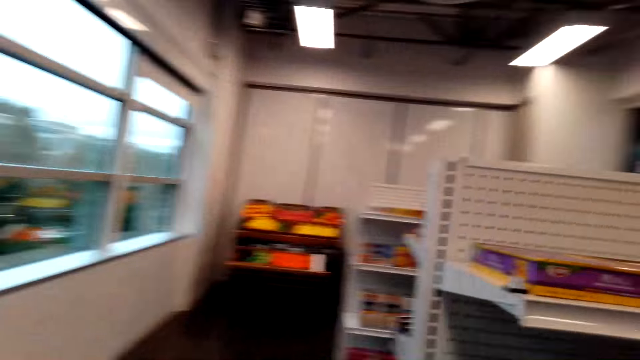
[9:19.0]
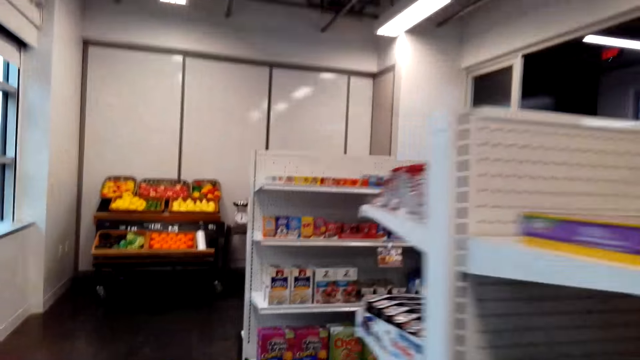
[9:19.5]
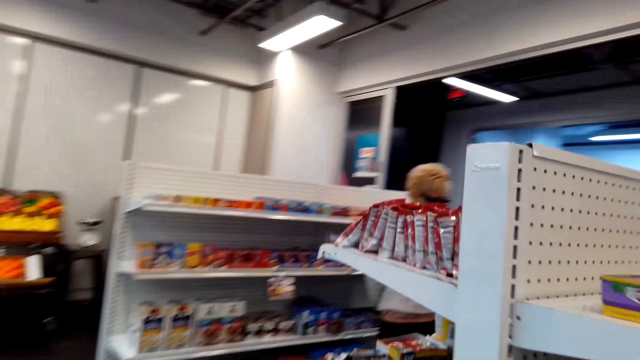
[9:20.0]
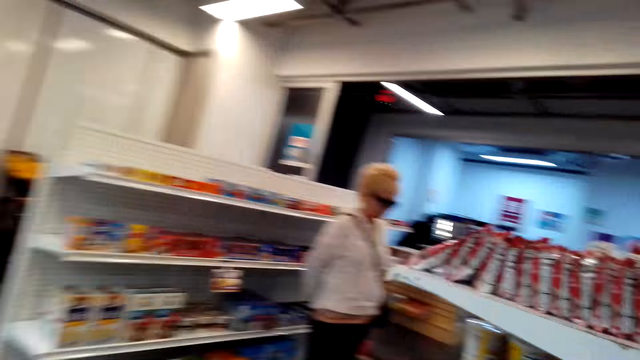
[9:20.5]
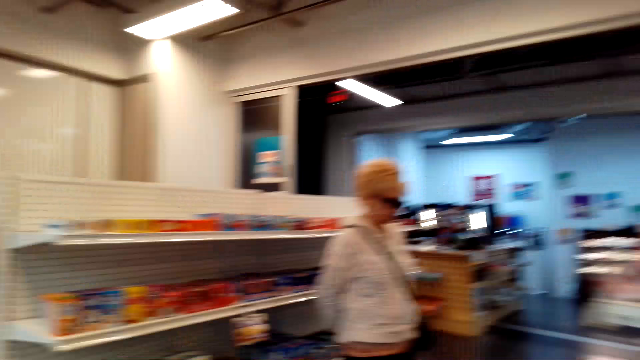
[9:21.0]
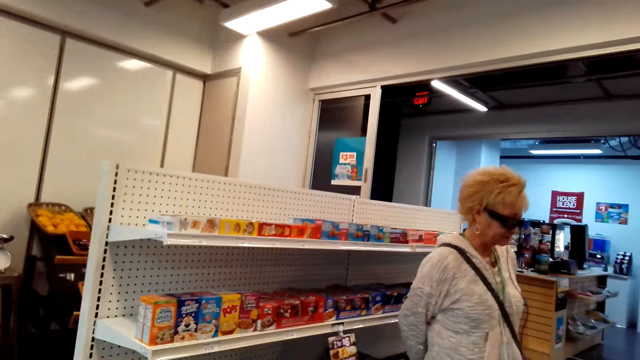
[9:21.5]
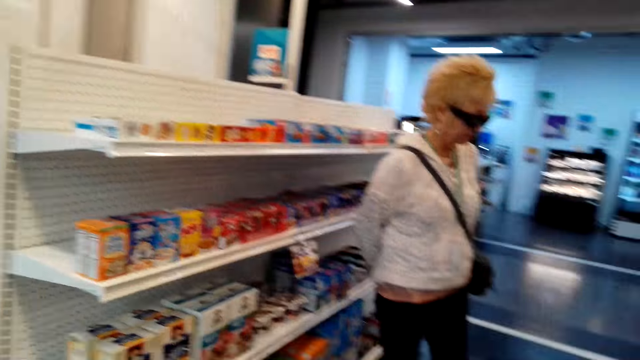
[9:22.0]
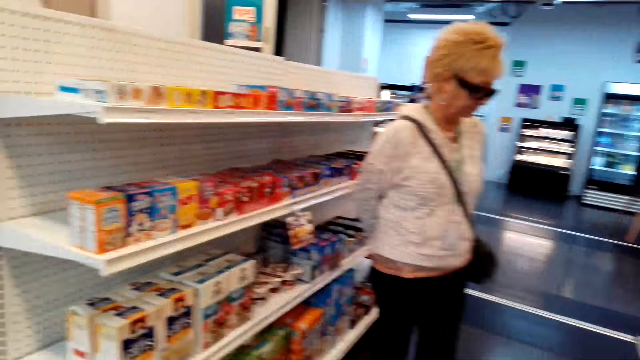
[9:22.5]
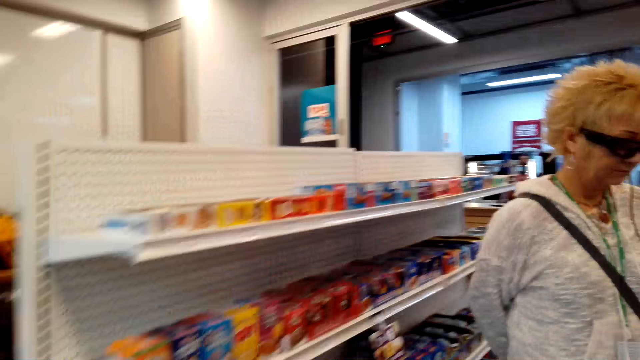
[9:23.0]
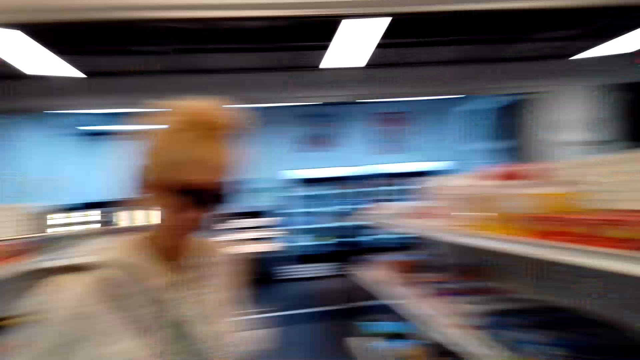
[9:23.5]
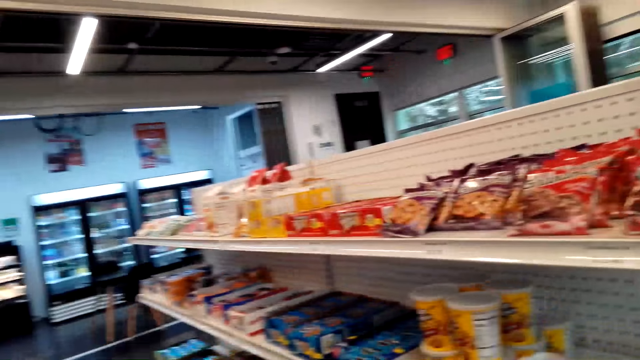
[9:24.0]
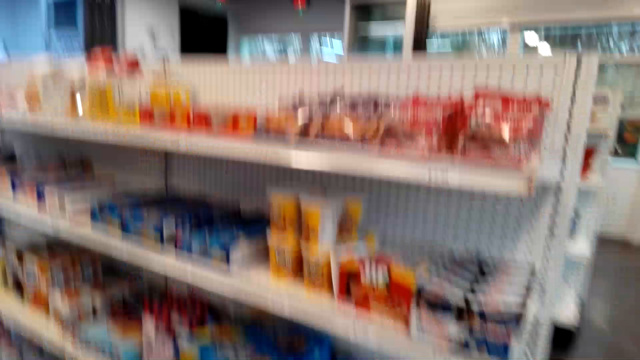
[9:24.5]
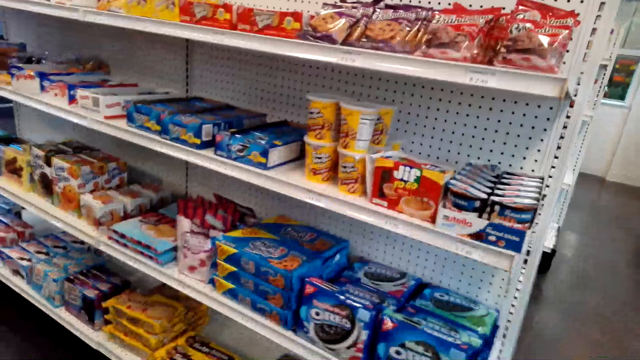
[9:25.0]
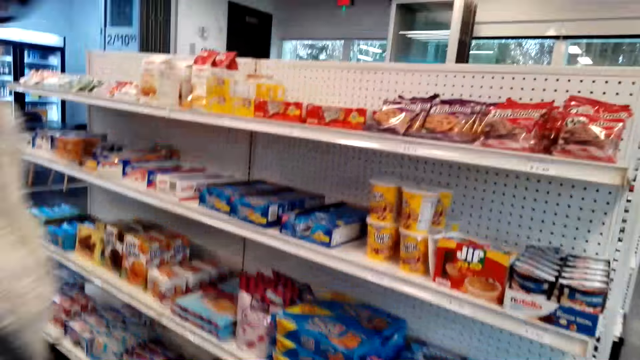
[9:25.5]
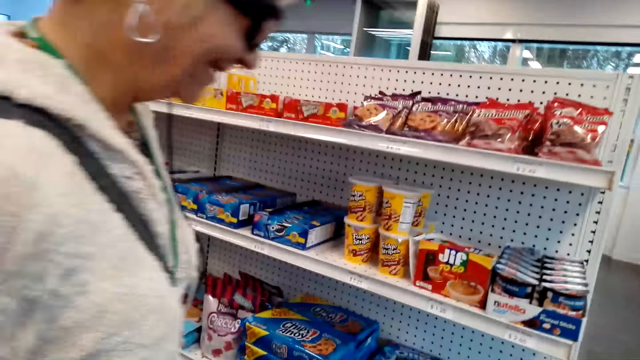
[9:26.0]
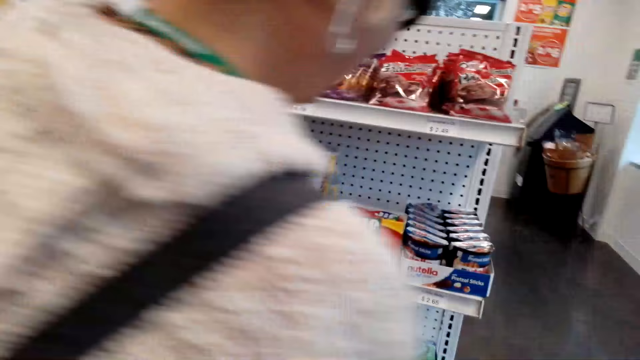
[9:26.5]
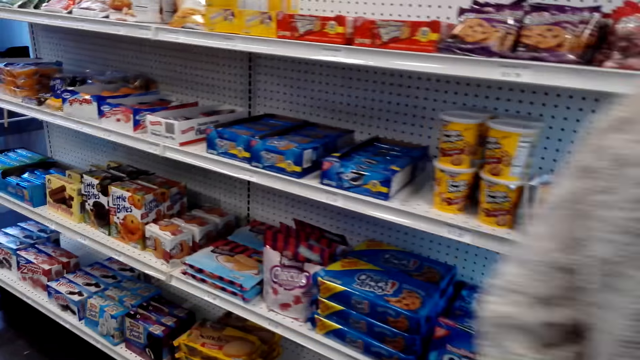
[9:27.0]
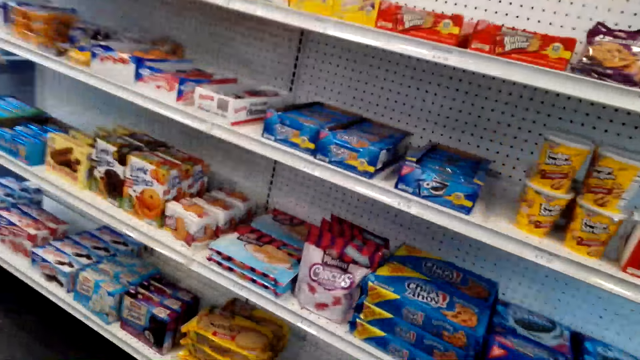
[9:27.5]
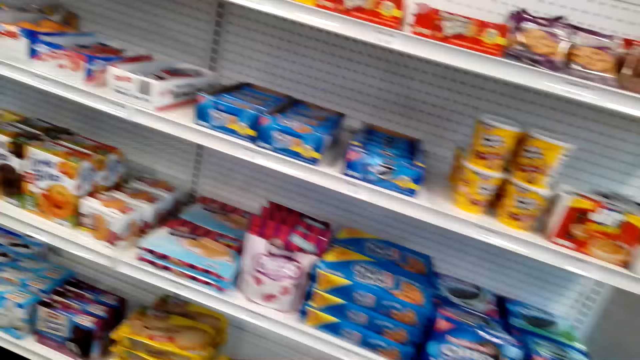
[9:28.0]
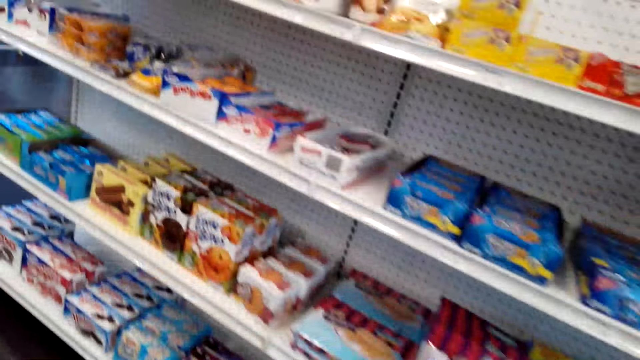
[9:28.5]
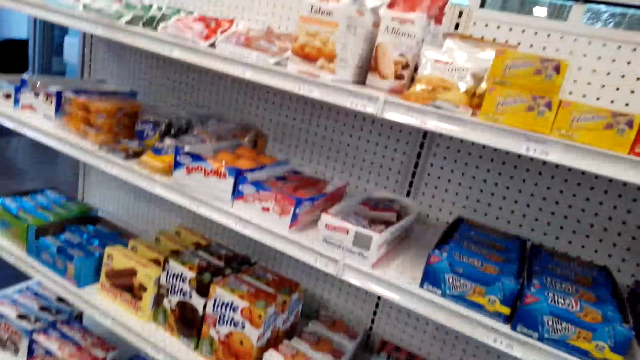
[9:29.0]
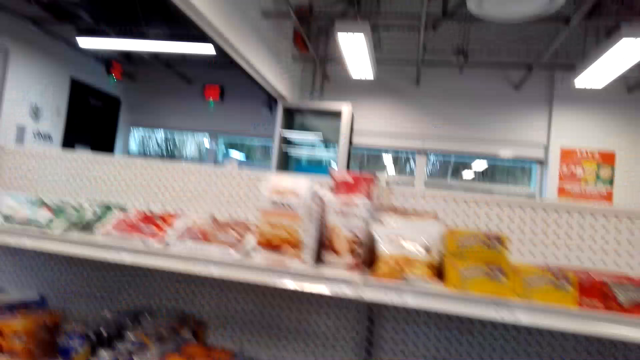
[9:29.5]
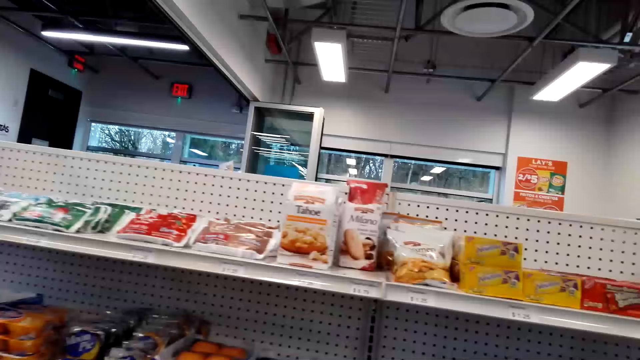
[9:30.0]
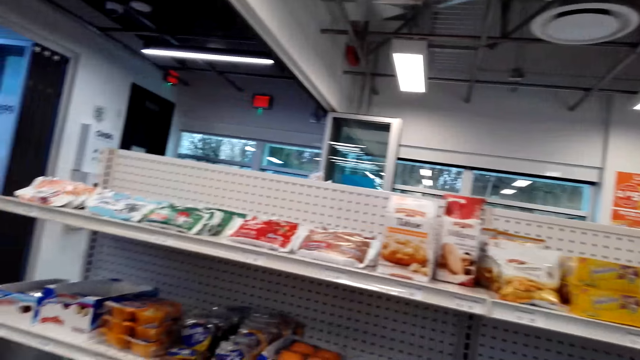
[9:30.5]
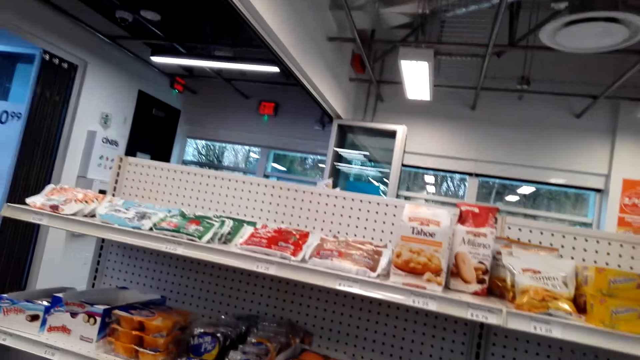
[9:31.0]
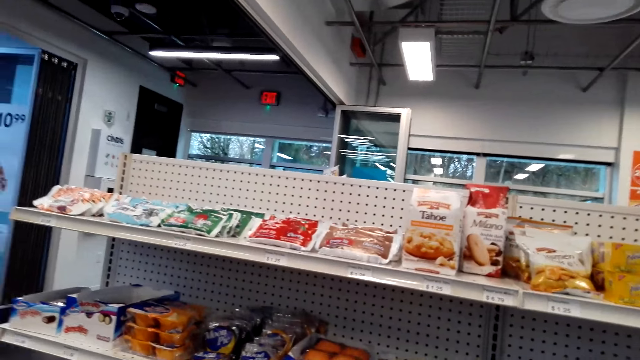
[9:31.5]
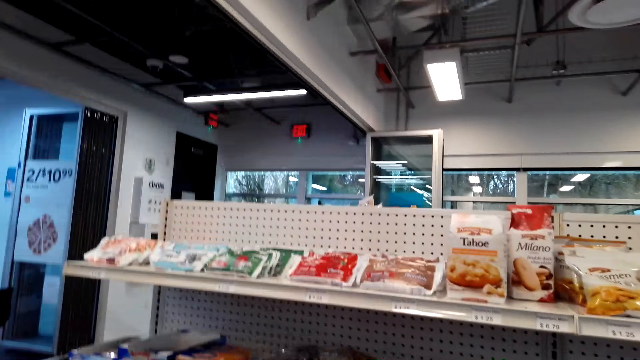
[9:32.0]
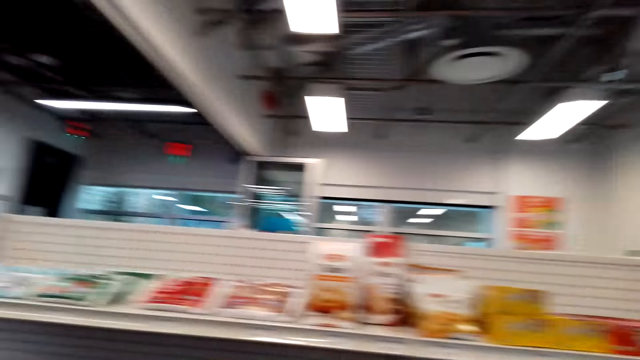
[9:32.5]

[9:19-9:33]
A woman stands in front of the camera wearer. The camera wearer looks at the shelves.

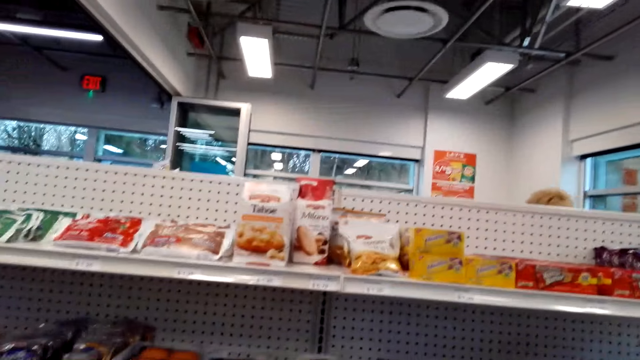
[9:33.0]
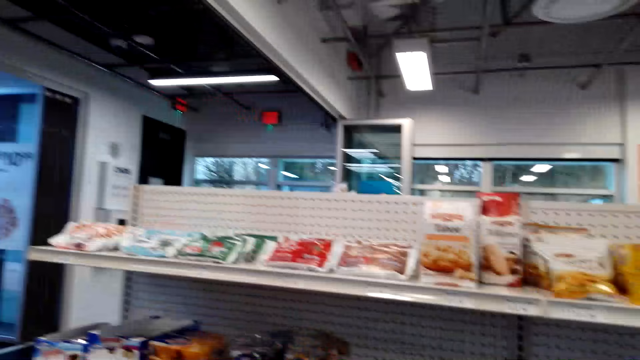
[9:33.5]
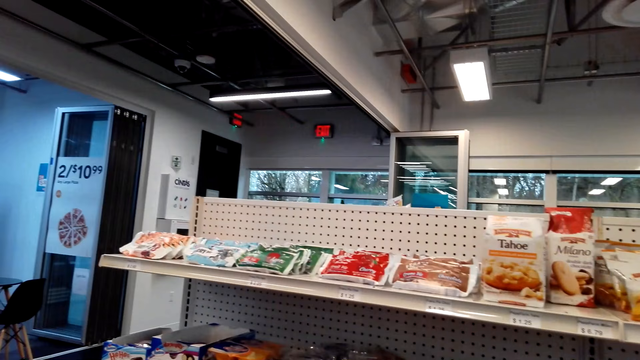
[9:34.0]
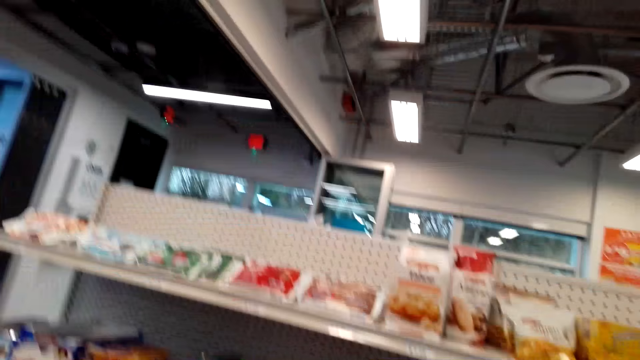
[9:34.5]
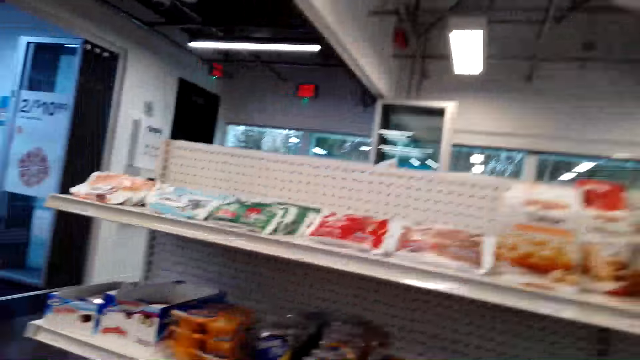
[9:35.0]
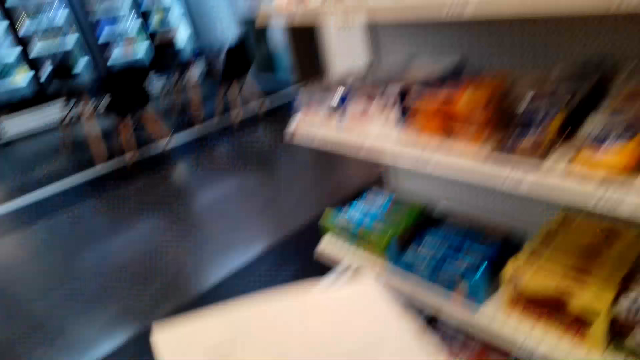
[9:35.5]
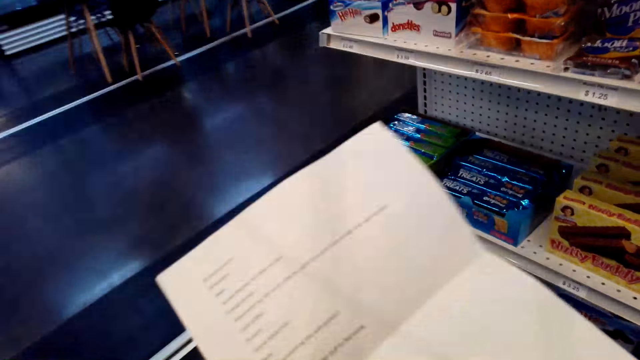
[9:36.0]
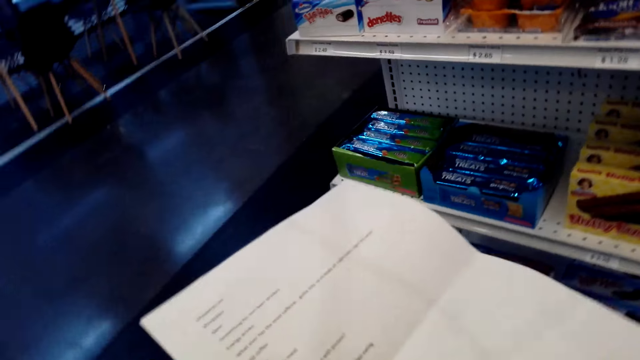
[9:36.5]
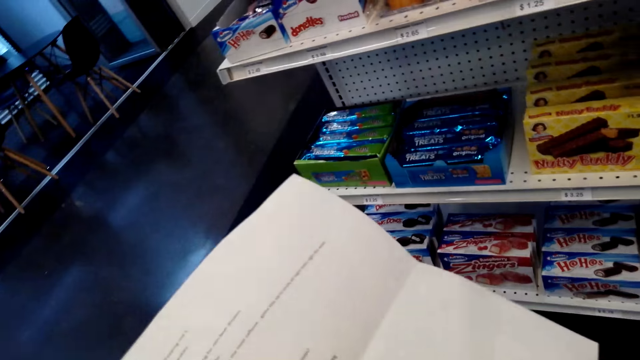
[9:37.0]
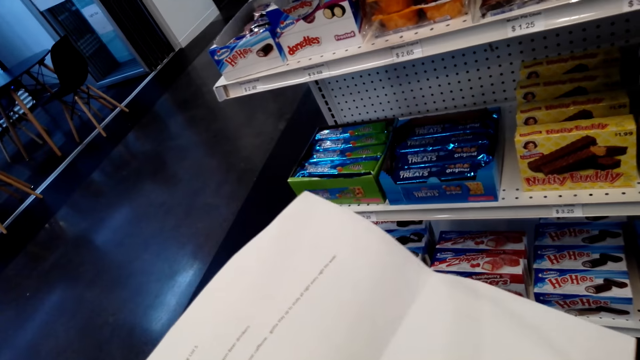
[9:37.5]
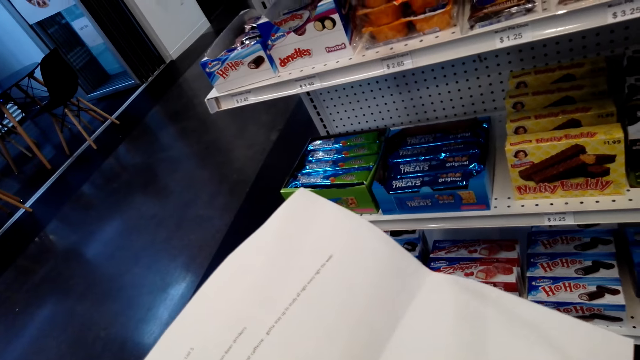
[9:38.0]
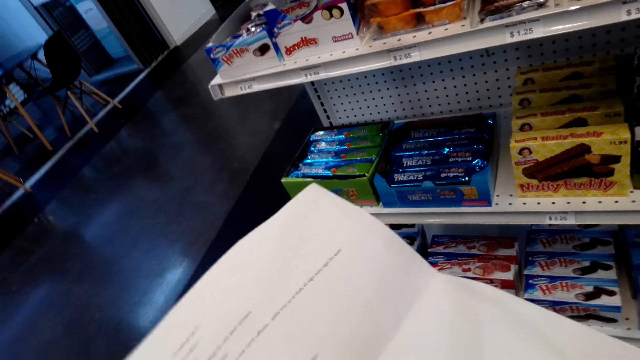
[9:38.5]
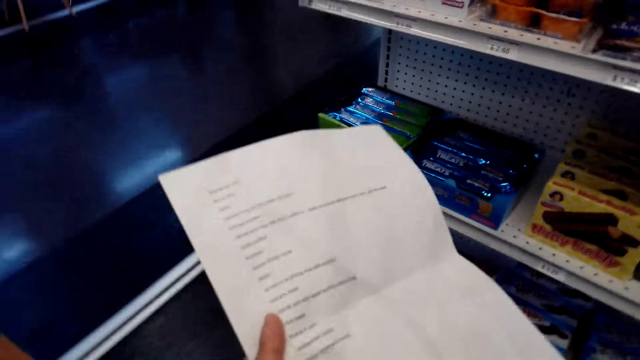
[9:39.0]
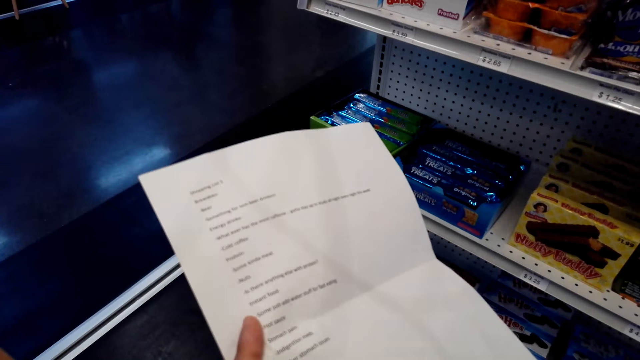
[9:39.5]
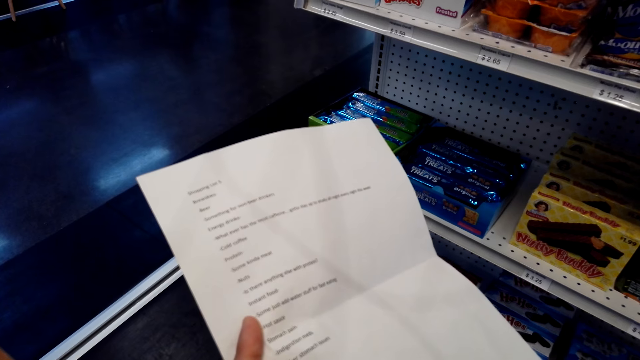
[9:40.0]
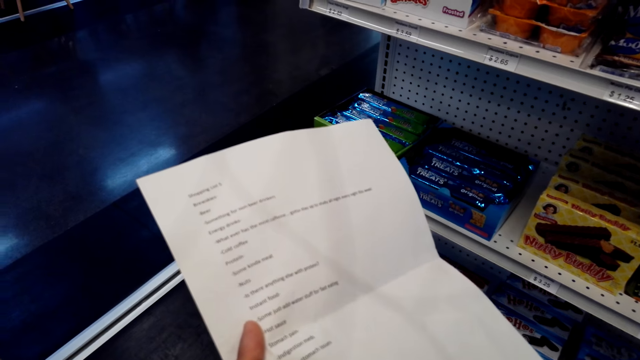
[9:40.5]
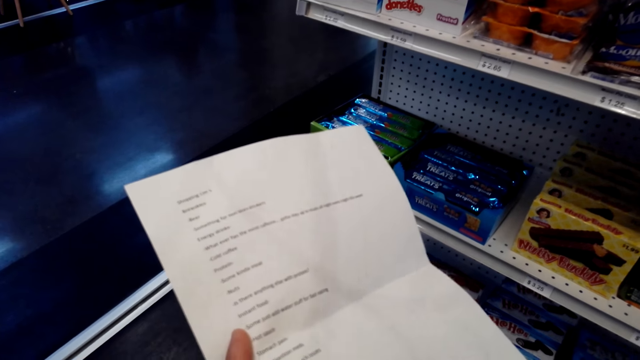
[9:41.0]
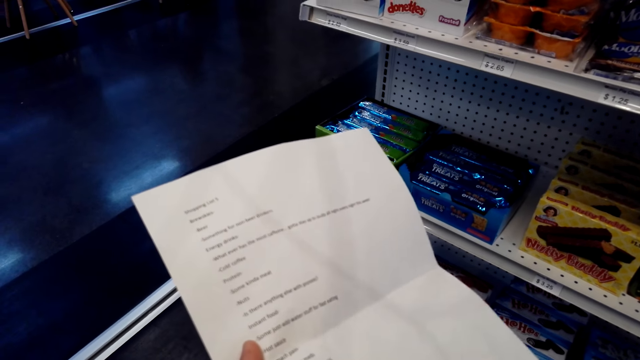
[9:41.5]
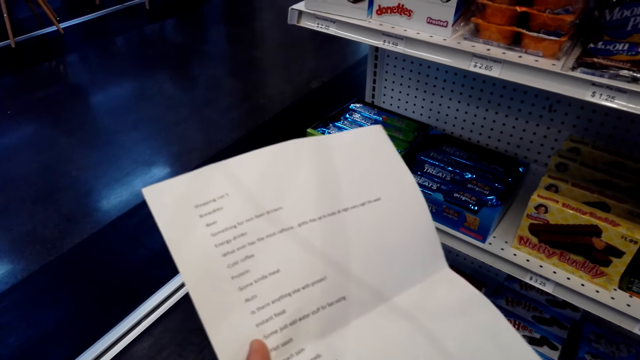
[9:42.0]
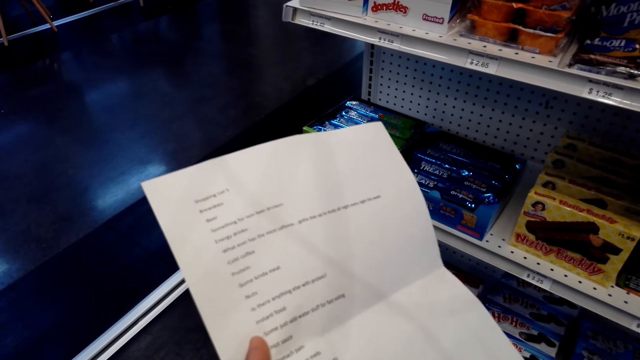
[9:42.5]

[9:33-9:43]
The camera wearer looks at the shopping list.
